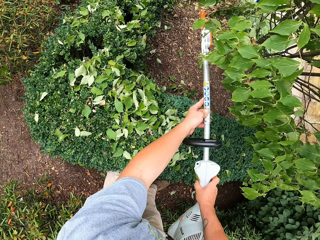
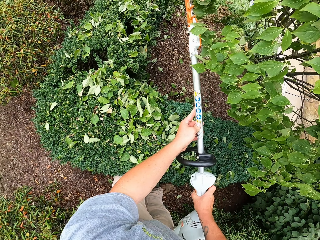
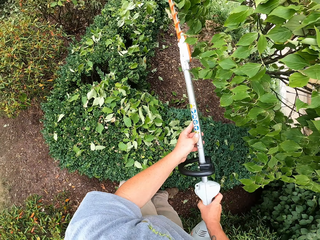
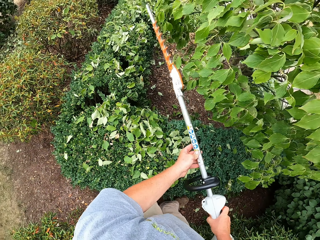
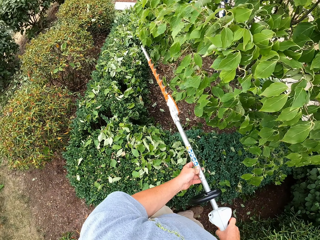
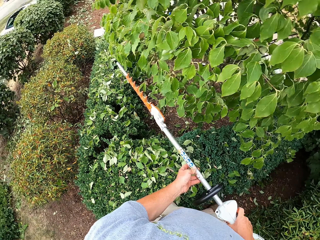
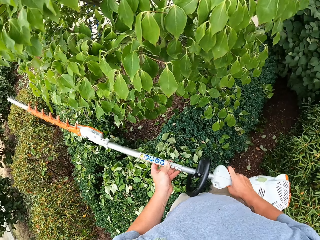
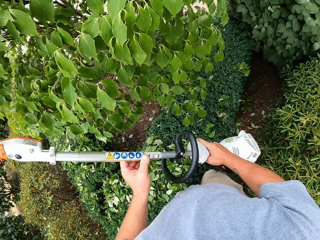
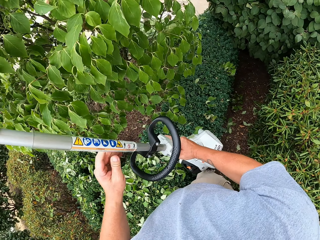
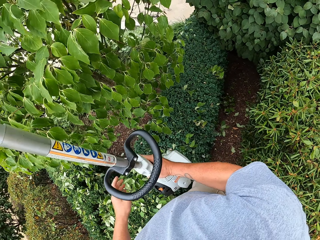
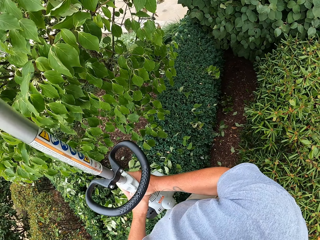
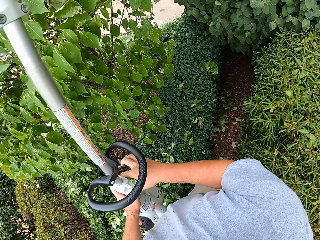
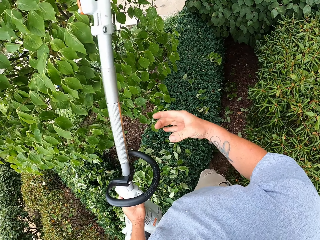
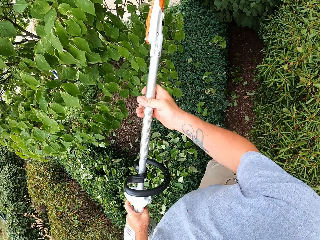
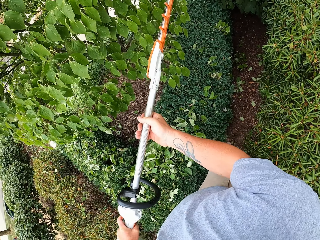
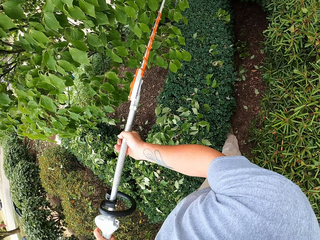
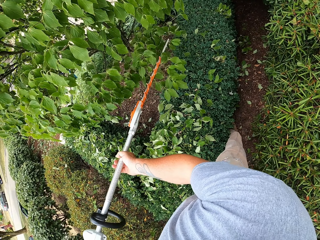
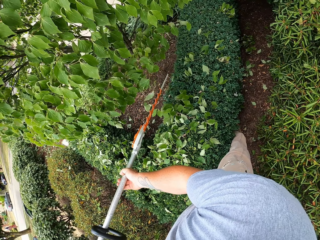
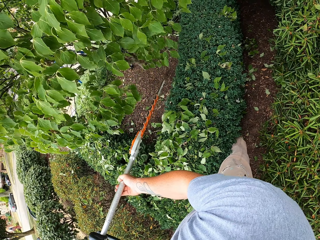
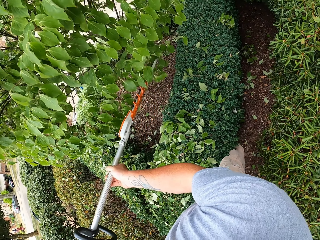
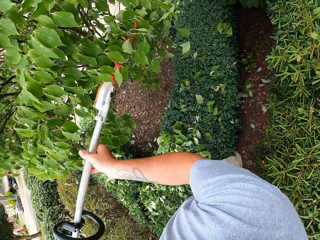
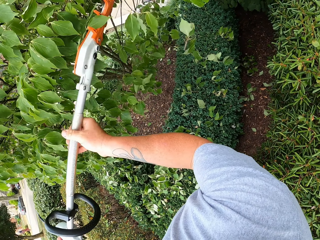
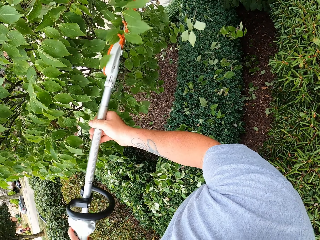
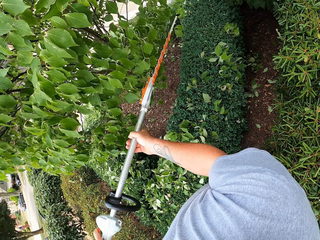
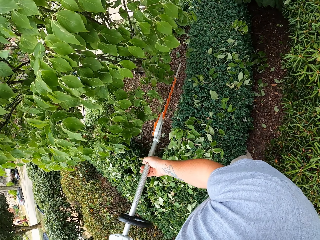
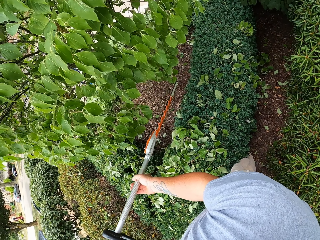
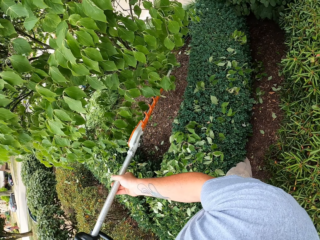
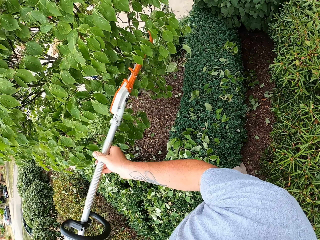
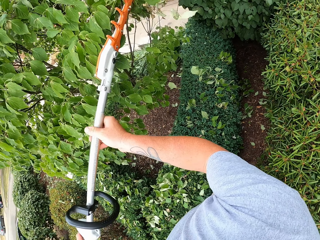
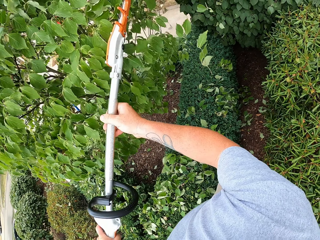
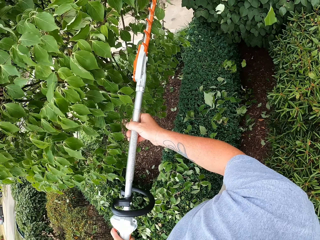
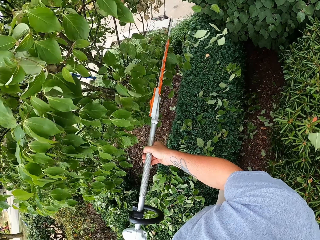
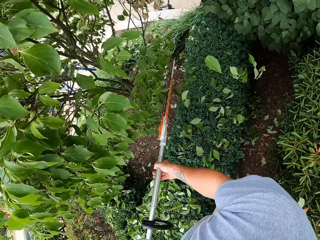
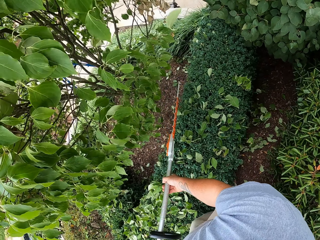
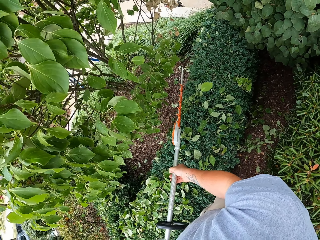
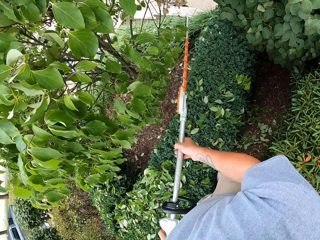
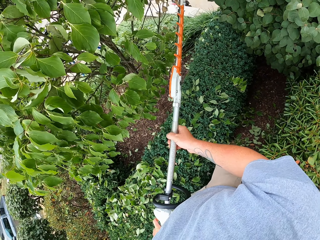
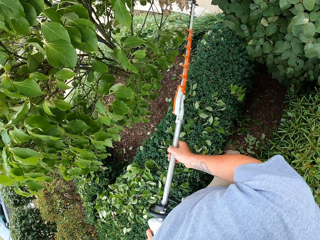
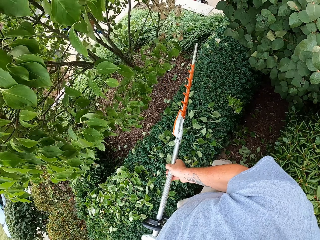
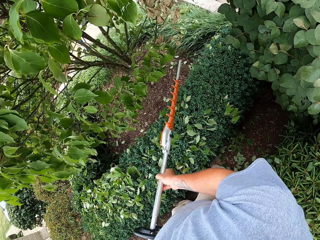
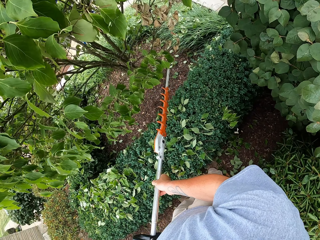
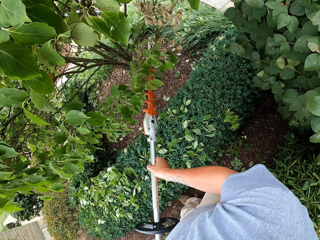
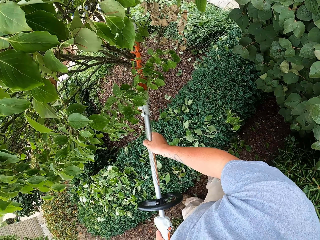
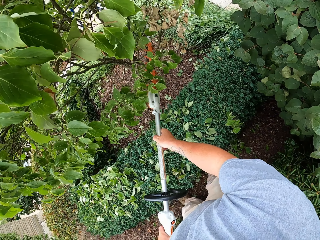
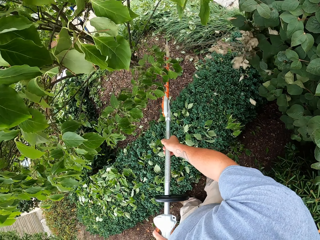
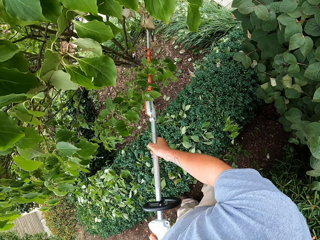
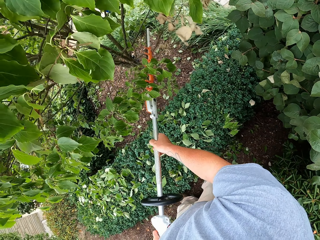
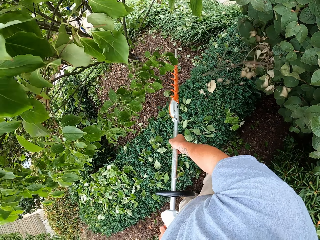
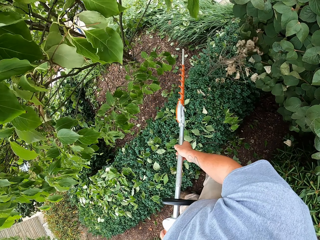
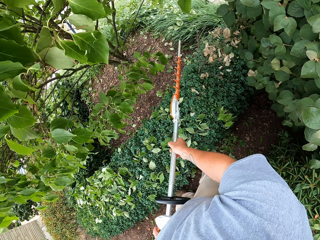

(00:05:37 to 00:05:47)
The camera wearer removes the hedge trimmer from the tree. They trim the leaves on a tree with the hedge trimmer.

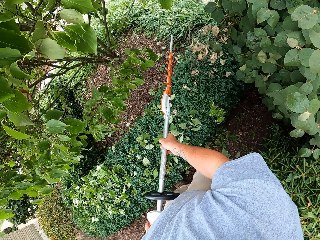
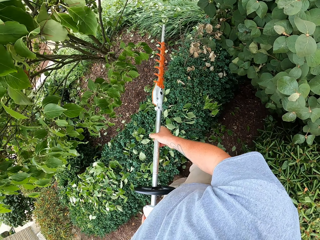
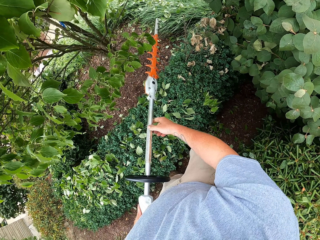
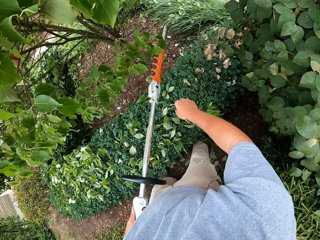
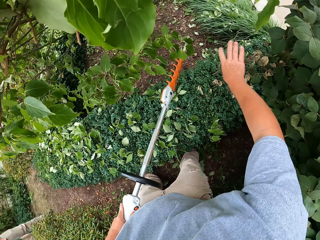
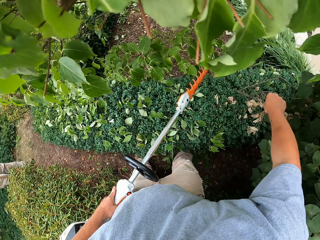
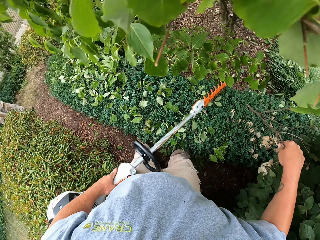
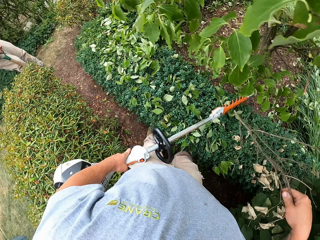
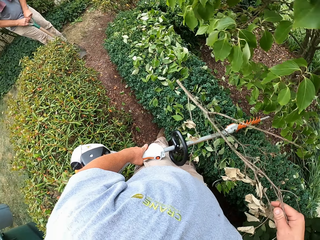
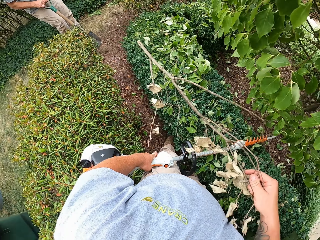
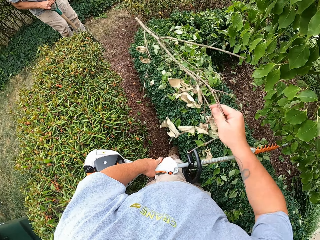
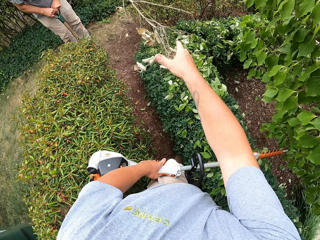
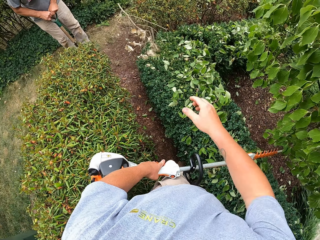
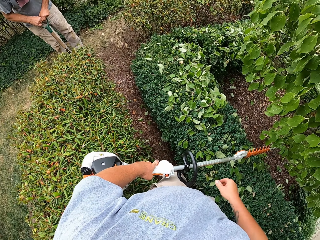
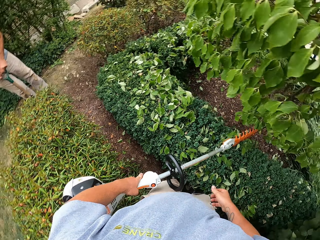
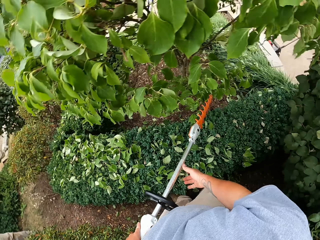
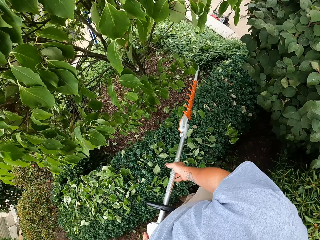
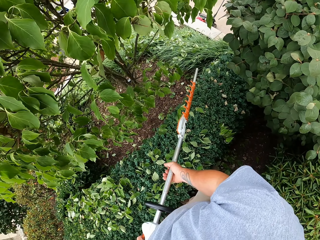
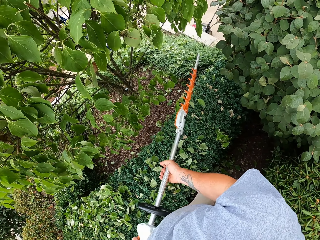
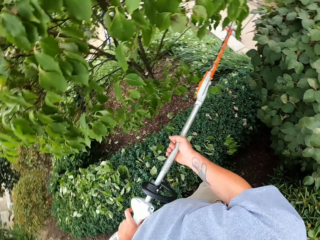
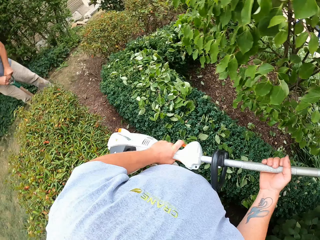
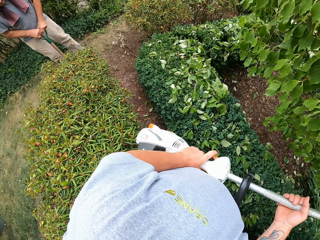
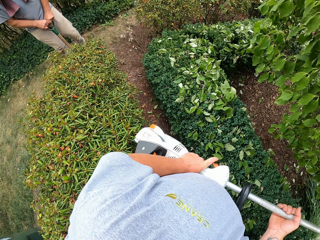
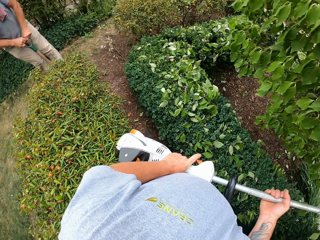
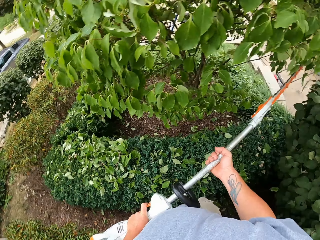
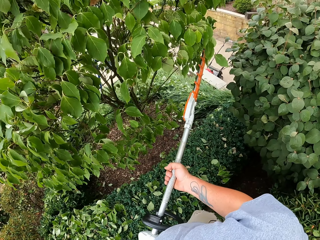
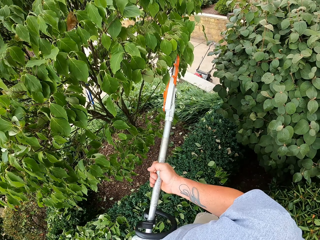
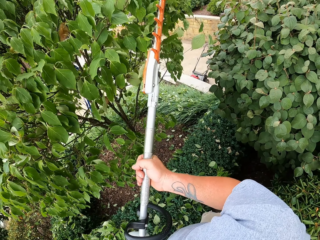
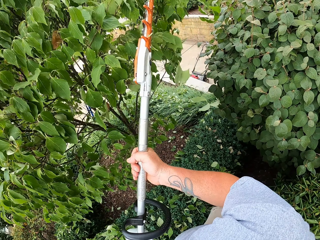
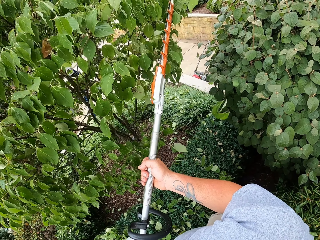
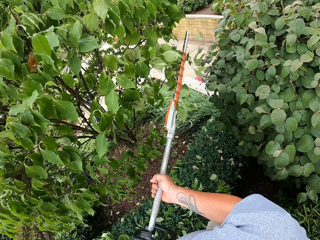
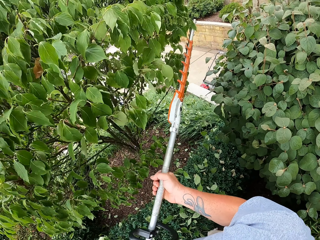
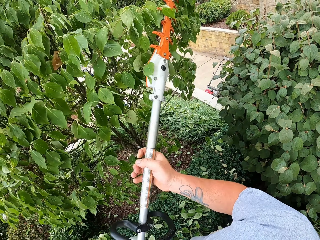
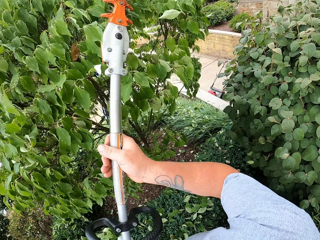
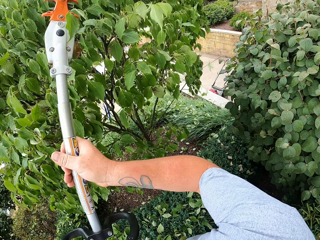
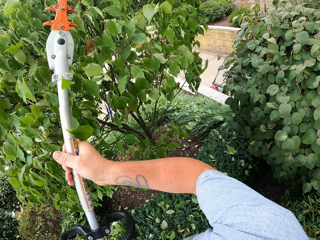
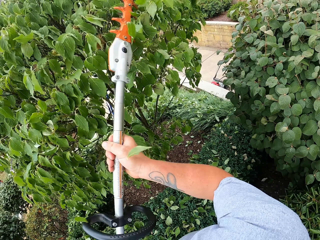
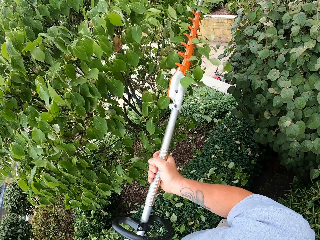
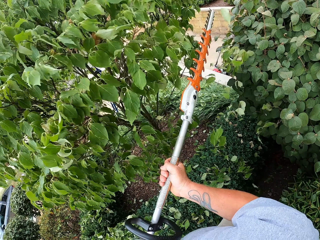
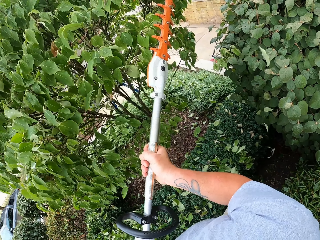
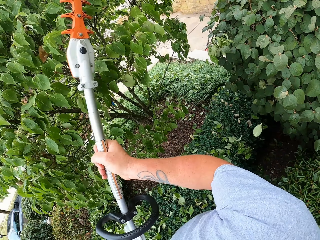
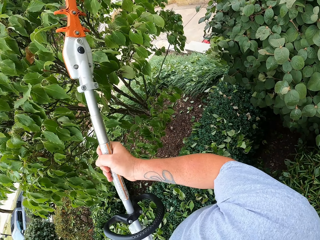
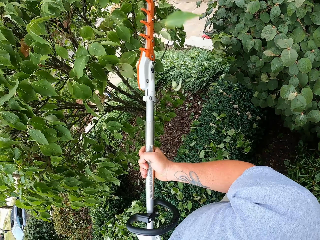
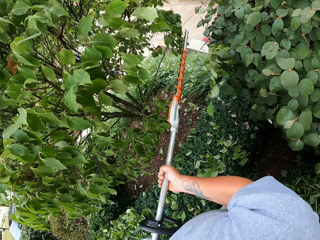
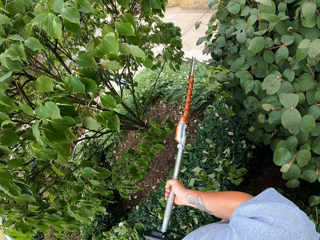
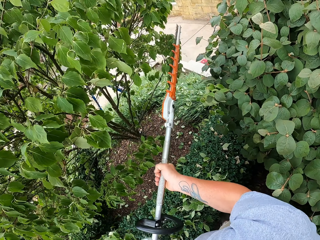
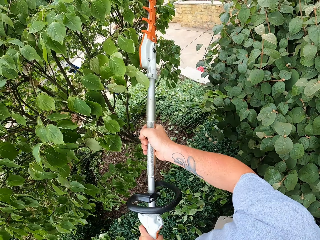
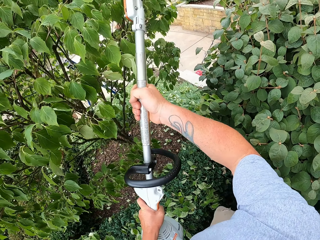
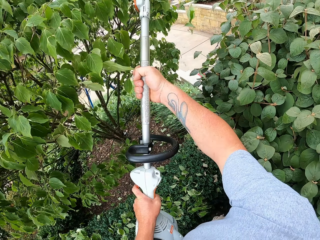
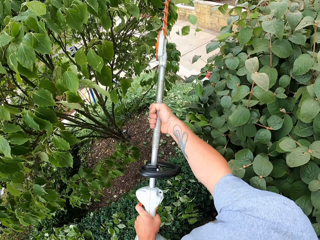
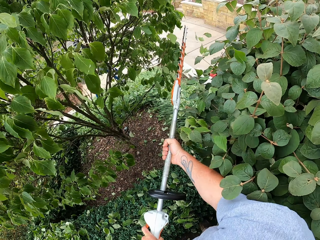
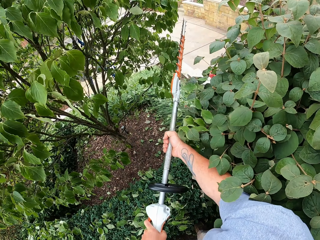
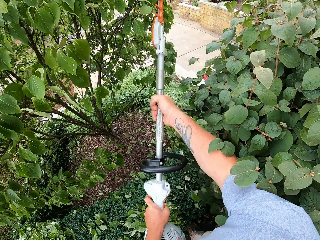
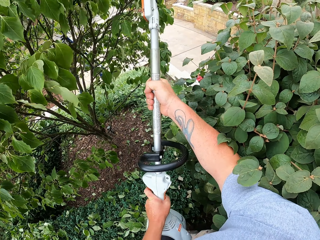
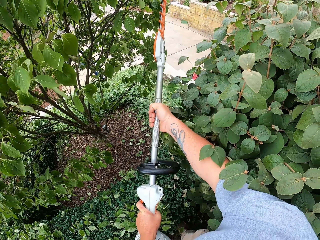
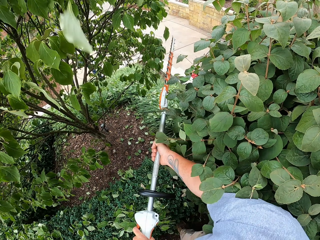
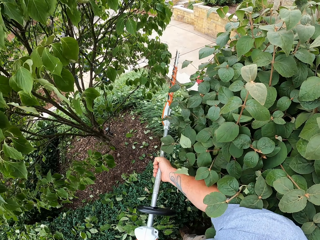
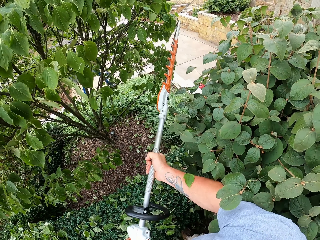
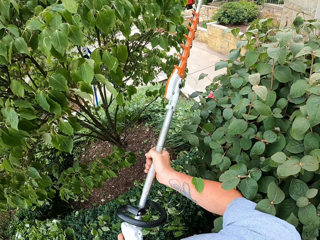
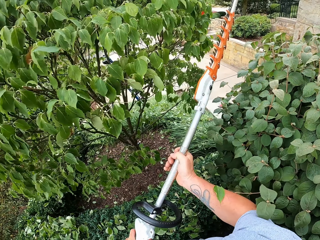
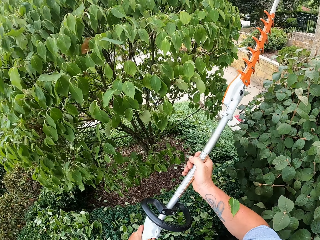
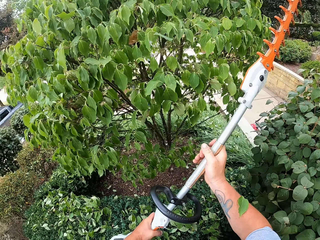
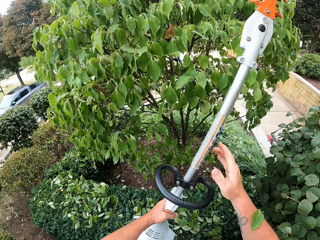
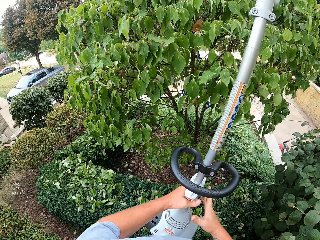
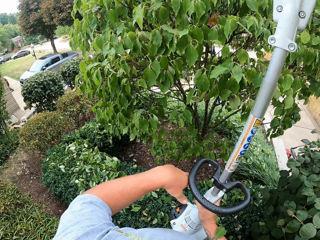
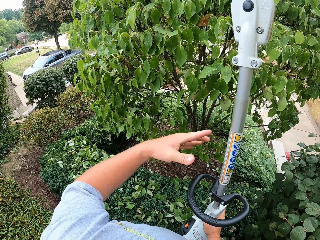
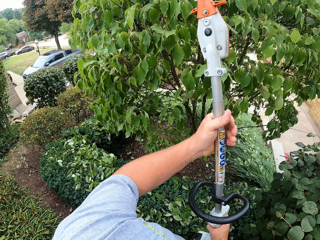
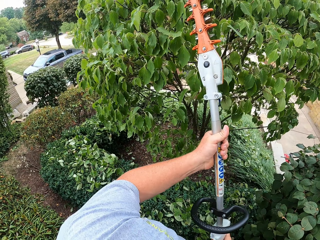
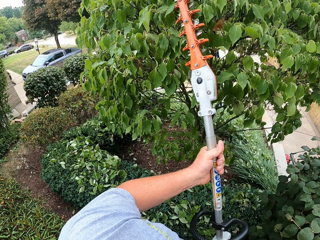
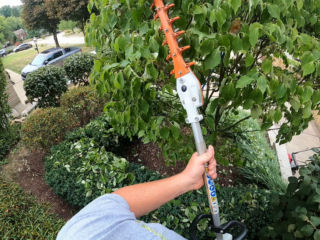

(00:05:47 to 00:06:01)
The camera wearer picks up a branch of leaves. A man converses with the camera wearer. The camera wearer throws the branches down on the ground. They trim flowers with a lawn trimmer or hedge trimmer. They hold the hedge trimmer with both hands. The man converses with the camera wearer. The camera wearer trims the leaves on a tree with the hedge trimmer. They remove the hedge trimmer from the tree.
